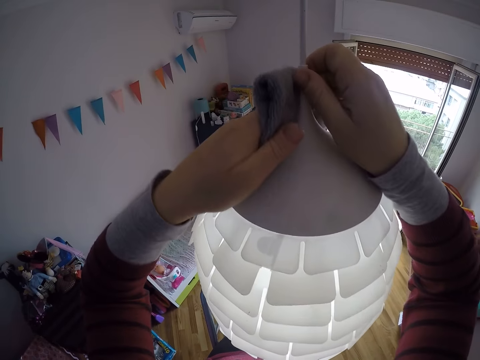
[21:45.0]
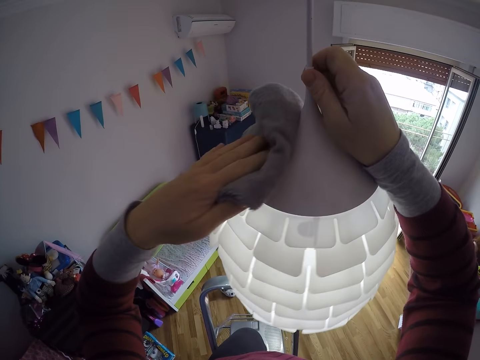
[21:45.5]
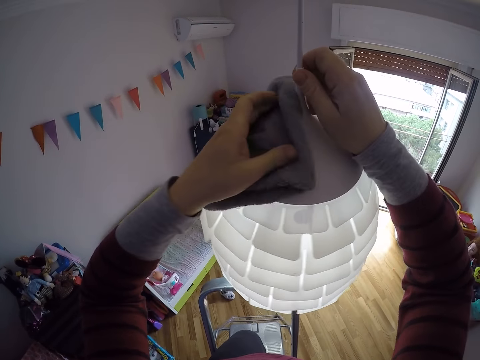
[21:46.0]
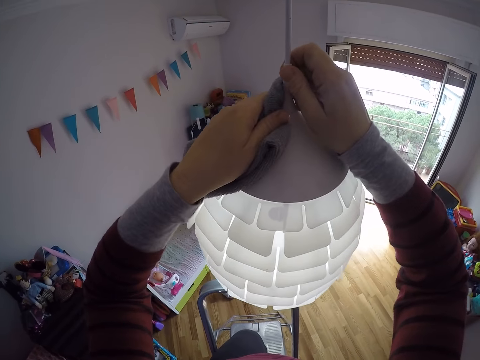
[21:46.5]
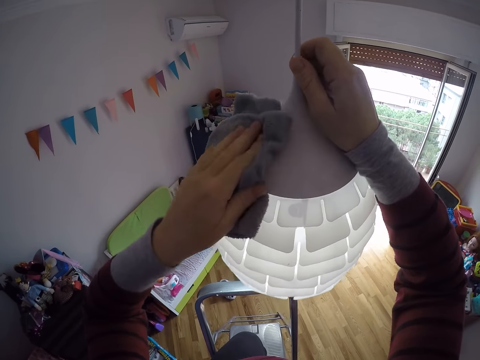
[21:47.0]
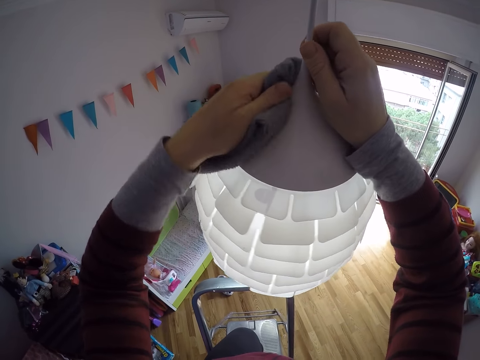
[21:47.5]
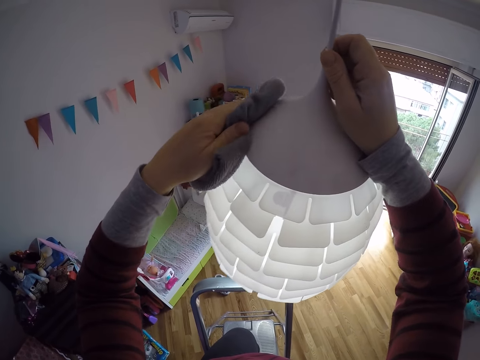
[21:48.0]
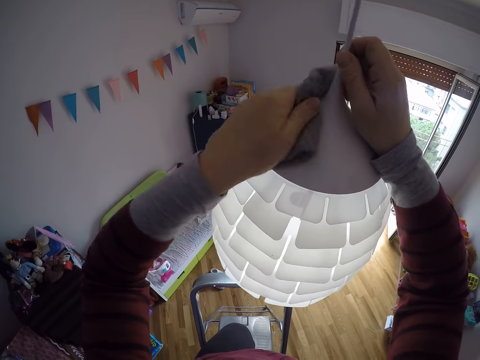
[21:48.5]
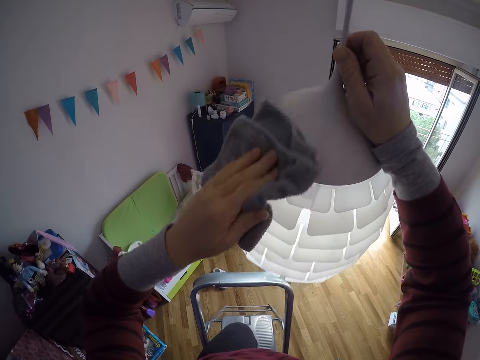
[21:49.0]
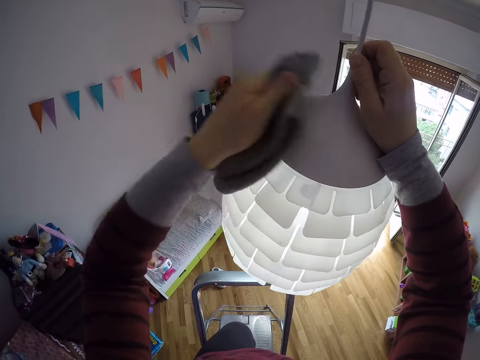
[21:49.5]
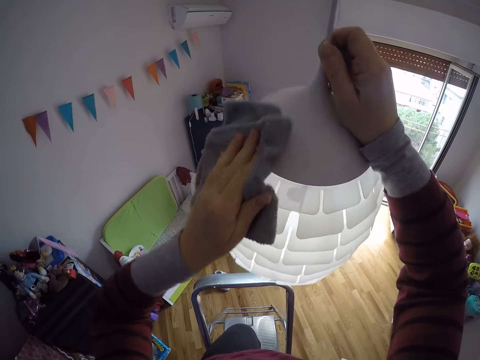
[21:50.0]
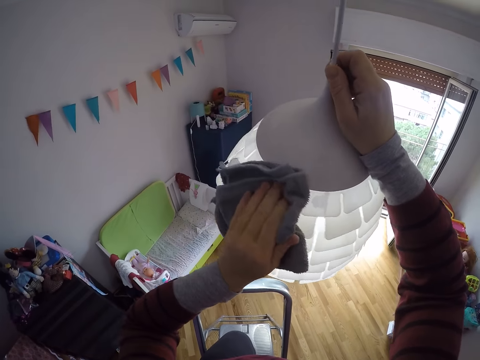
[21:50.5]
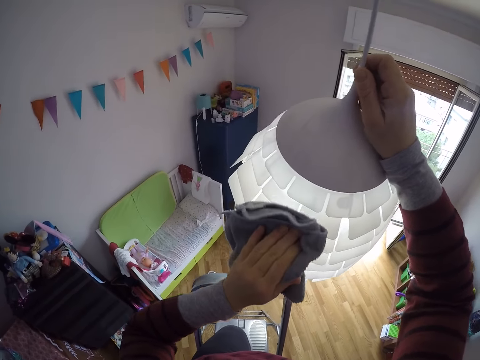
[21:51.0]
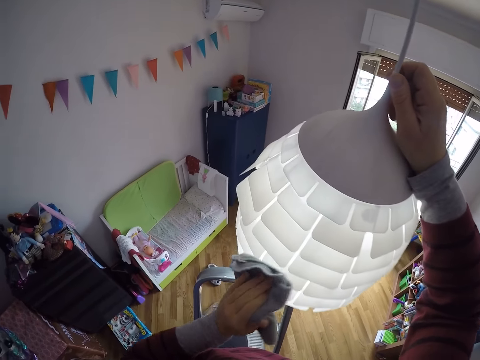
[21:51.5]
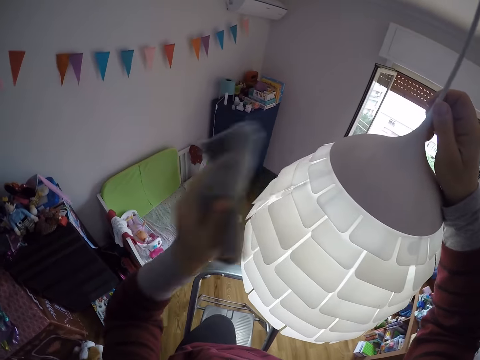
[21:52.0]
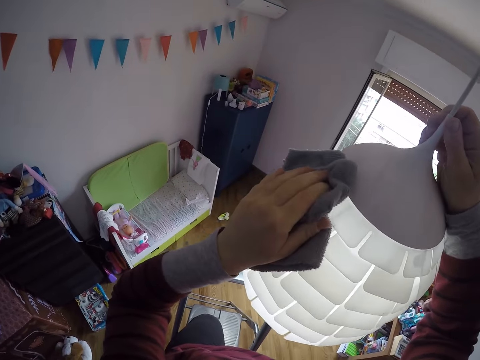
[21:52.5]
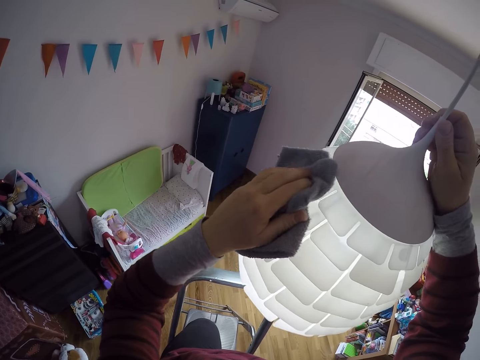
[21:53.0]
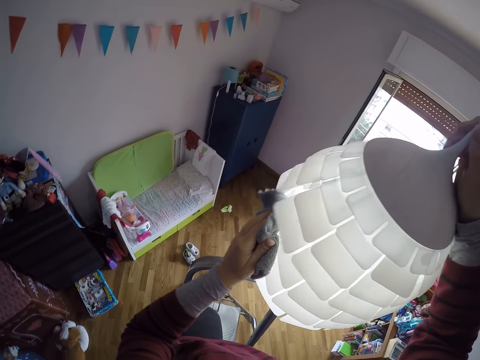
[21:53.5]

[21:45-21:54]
The camera wearer wipes the lampshade with a hand towel.

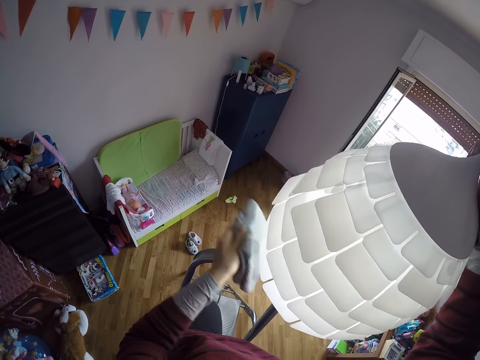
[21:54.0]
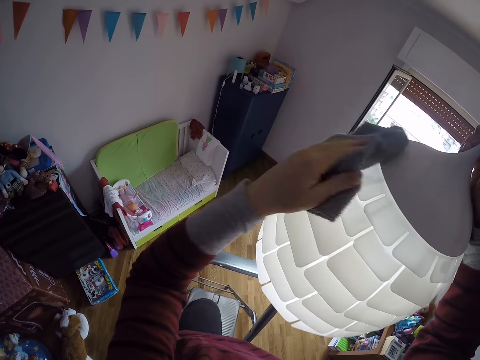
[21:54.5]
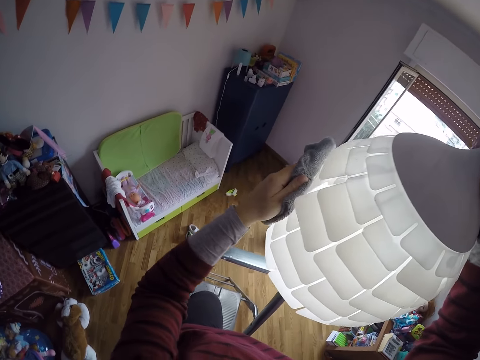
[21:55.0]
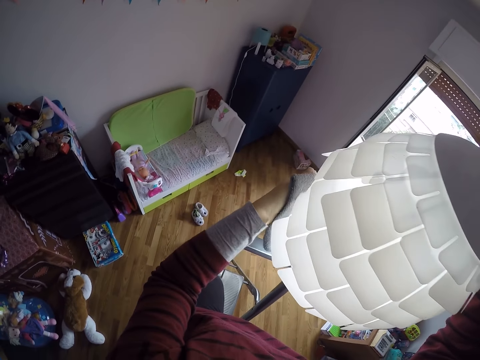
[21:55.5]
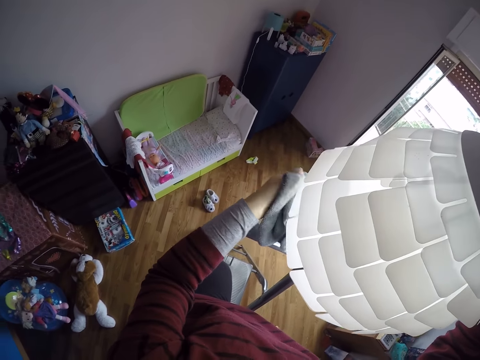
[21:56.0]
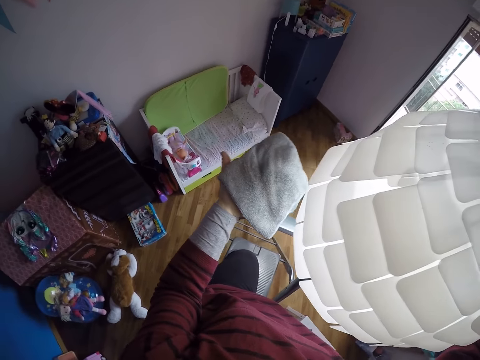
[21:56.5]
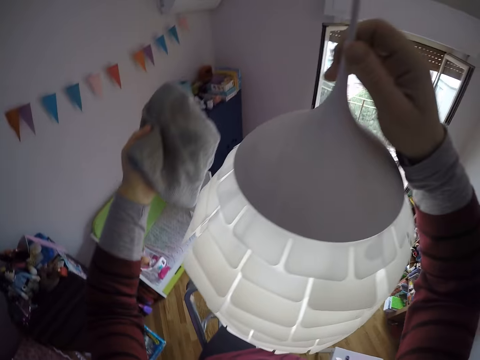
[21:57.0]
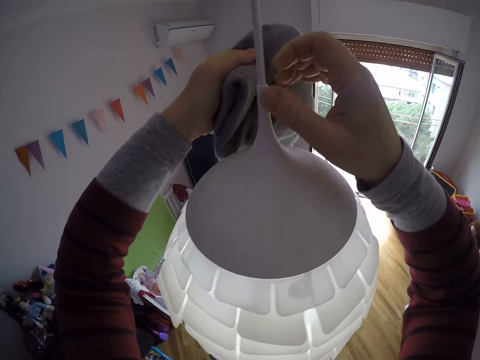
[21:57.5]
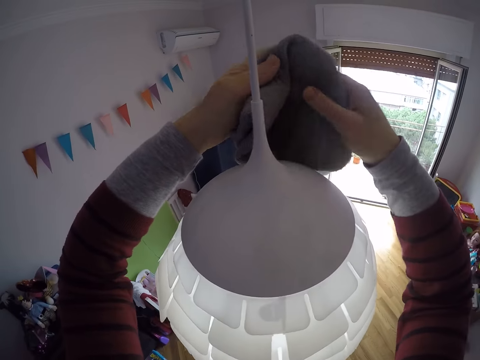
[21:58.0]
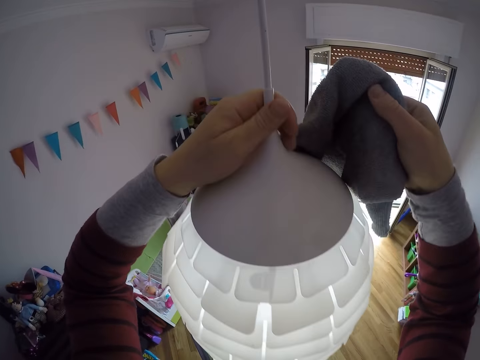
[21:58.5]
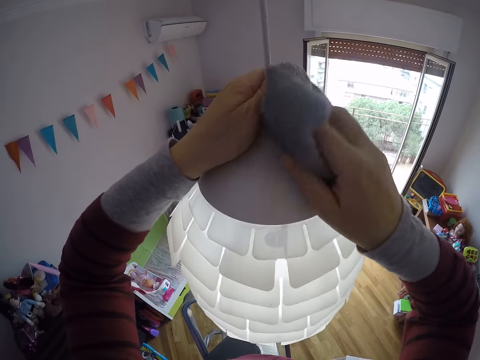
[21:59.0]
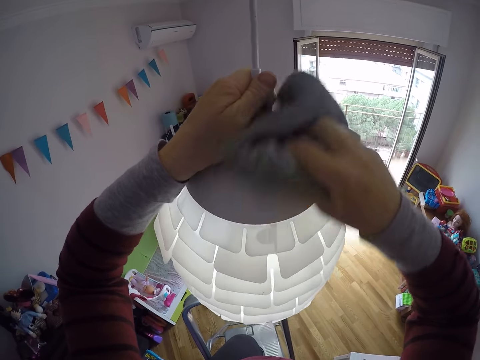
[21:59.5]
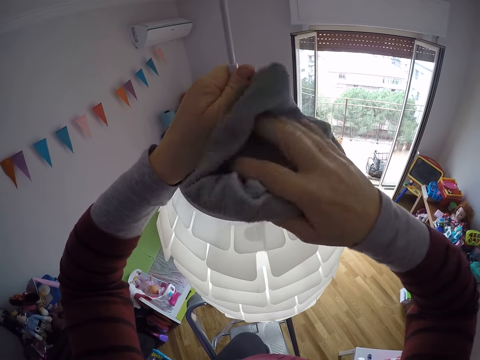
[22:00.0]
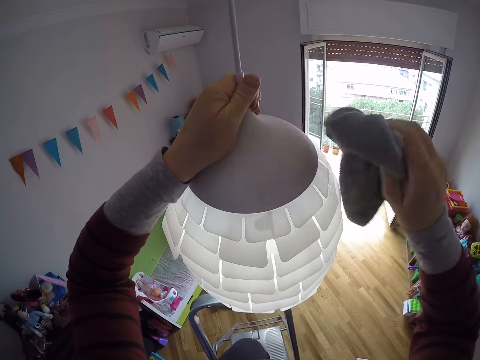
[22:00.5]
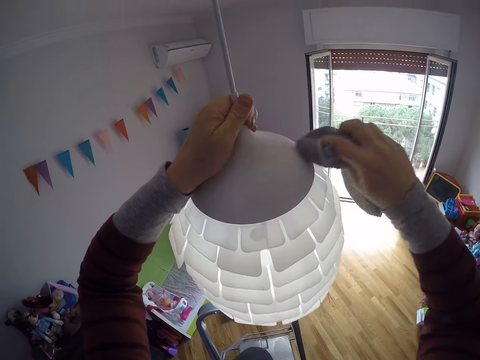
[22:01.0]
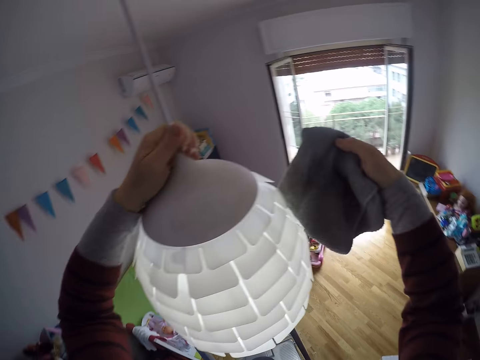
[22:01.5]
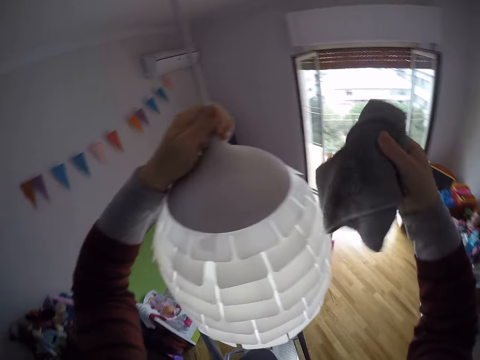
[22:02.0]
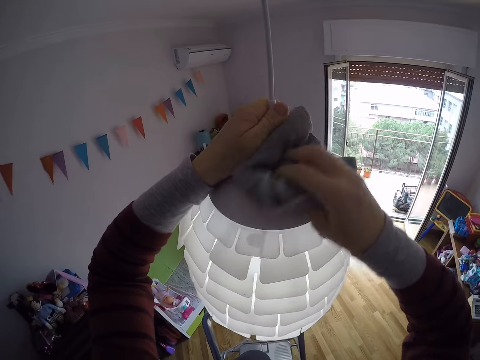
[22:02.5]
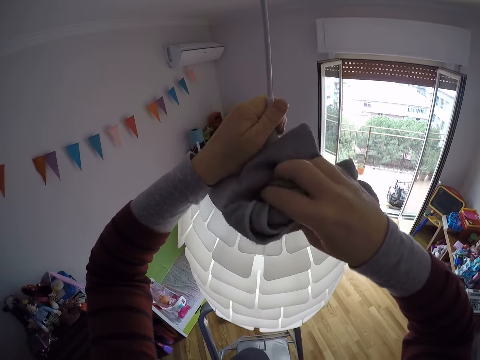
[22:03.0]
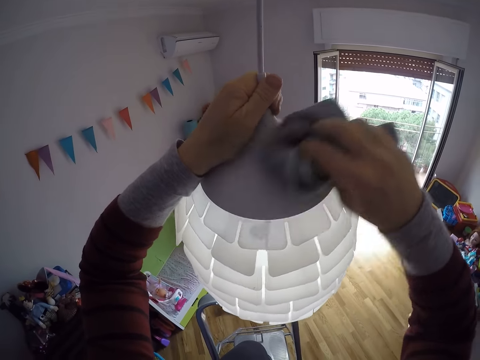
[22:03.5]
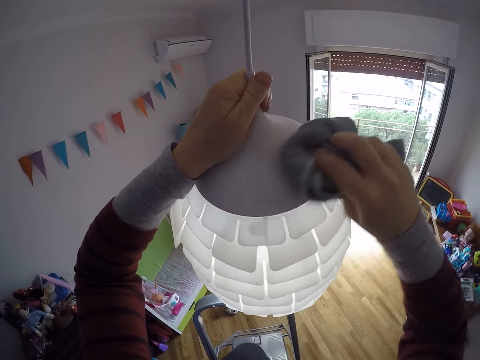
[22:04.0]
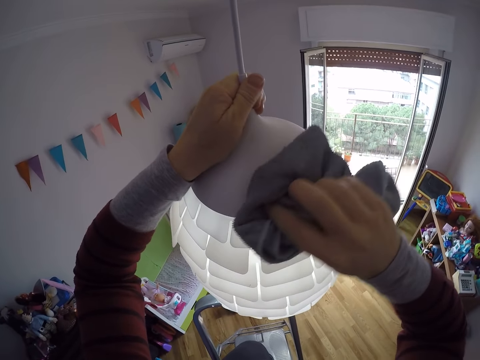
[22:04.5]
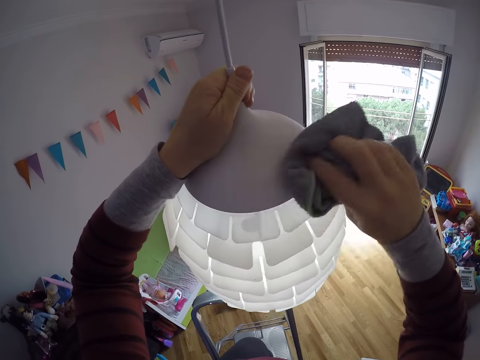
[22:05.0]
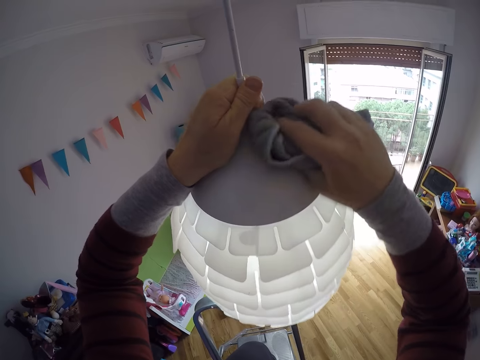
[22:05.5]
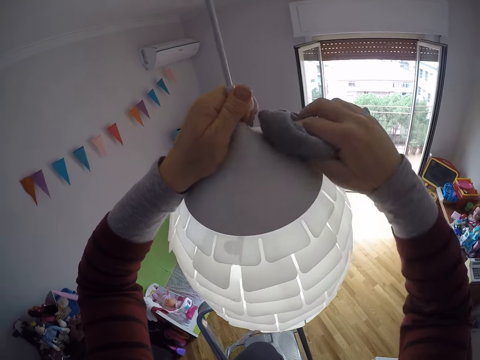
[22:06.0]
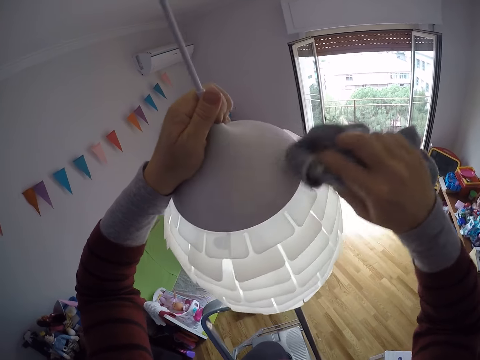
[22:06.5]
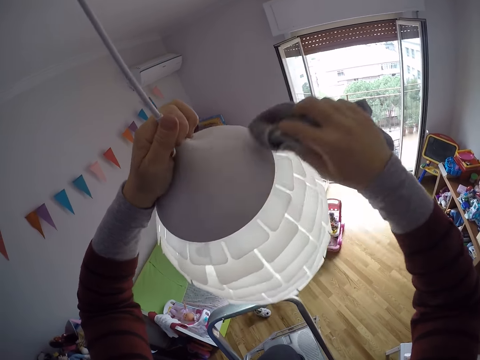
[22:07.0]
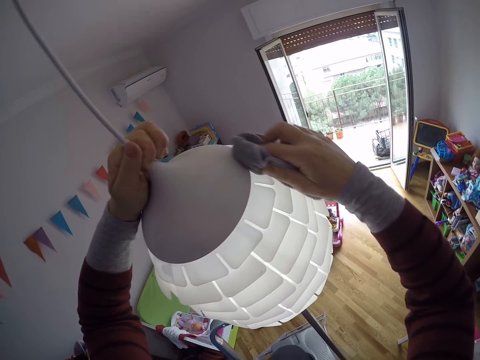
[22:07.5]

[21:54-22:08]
The camera wearer moves around. She passes the hand towel to her right hand. She holds the lampshade with her left hand. She cleans the lampshade with the hand towel in her right hand. She looks at the hand towel. She wipes the lampshade with the hand towel.

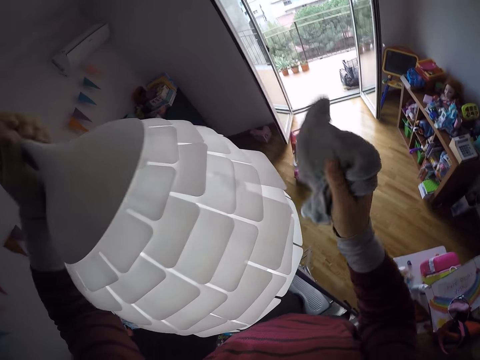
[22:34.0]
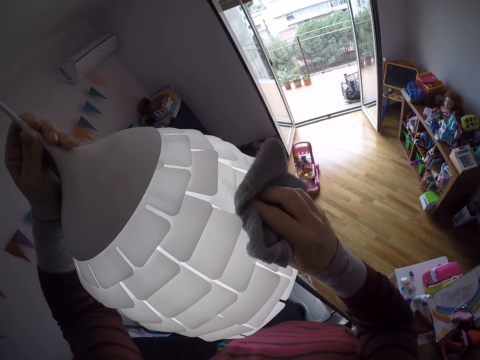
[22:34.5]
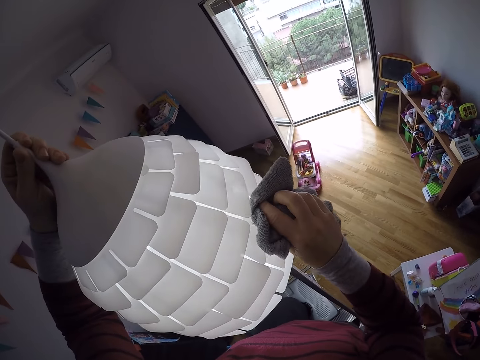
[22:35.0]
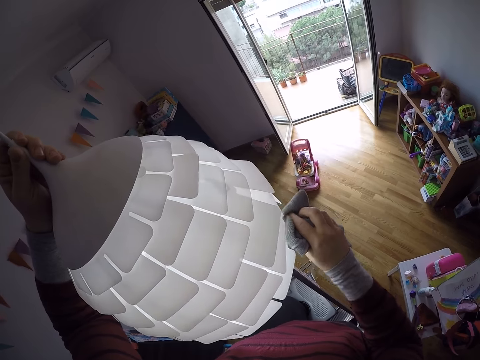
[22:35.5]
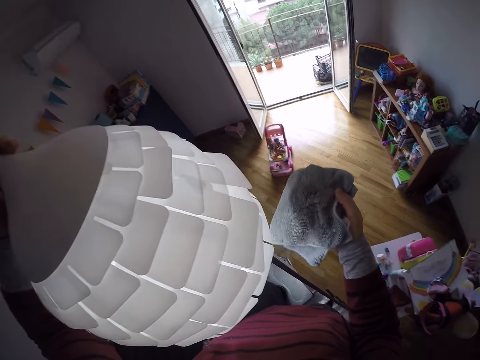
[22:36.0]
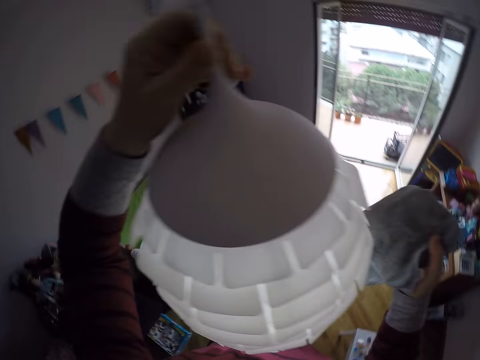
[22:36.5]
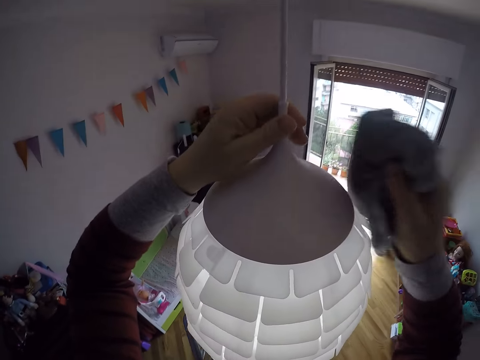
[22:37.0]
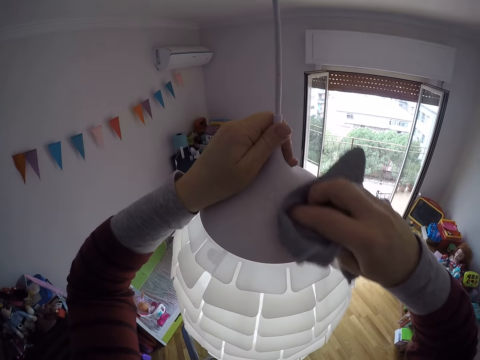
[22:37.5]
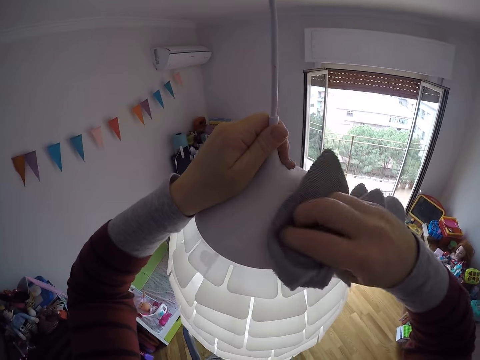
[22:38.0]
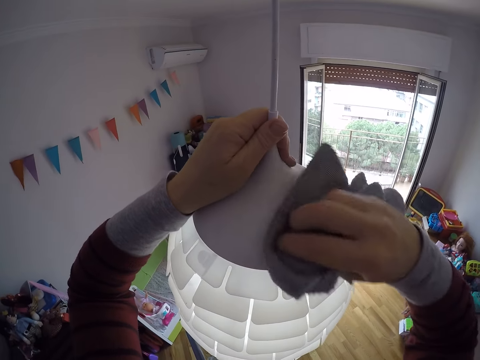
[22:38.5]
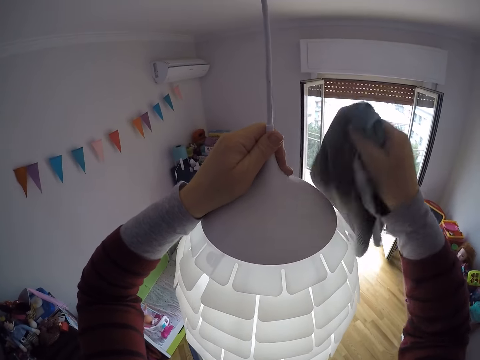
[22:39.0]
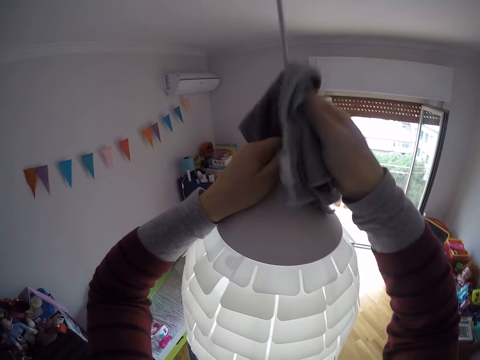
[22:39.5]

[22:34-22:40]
The camera wearer looks at the hand towel. They move around. They wipe the lampshade with the hand towel.
